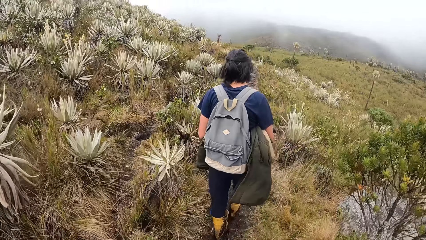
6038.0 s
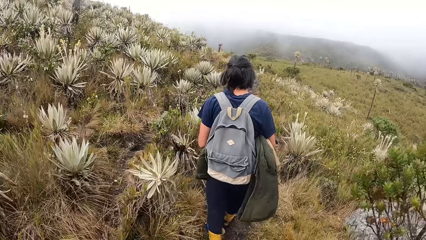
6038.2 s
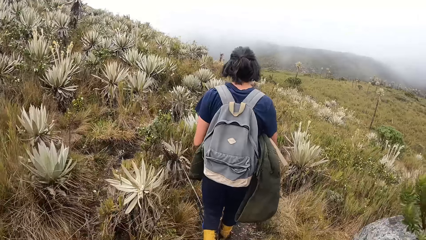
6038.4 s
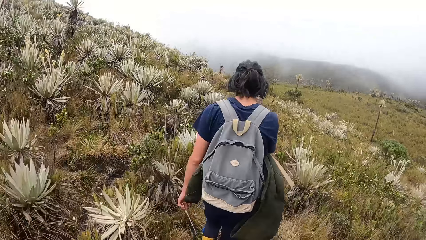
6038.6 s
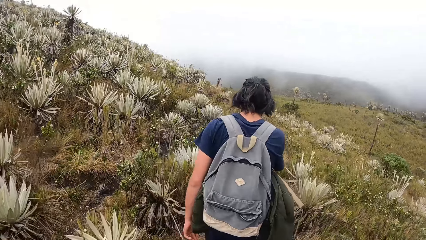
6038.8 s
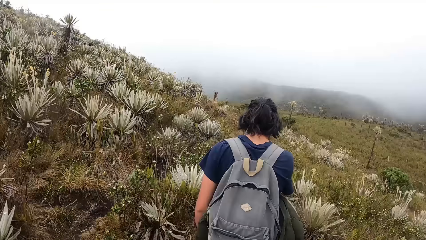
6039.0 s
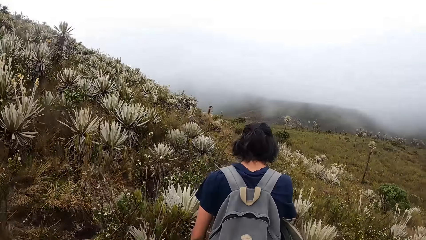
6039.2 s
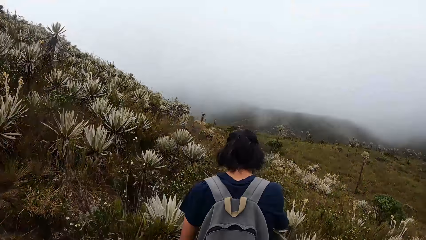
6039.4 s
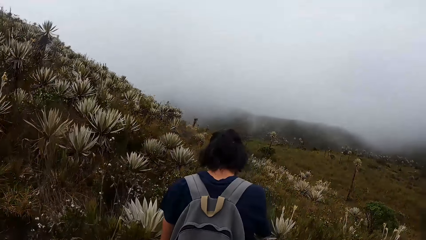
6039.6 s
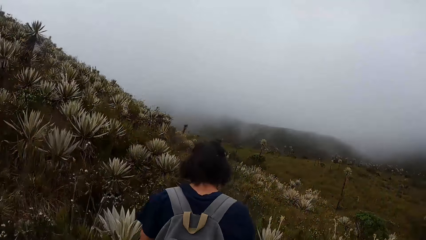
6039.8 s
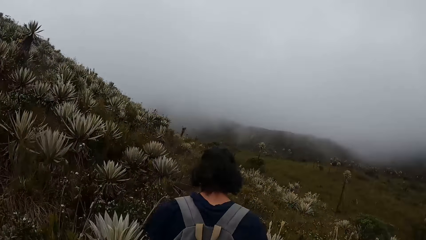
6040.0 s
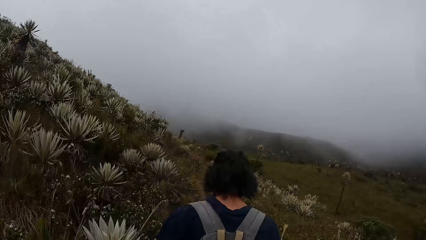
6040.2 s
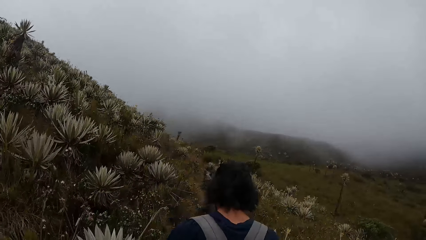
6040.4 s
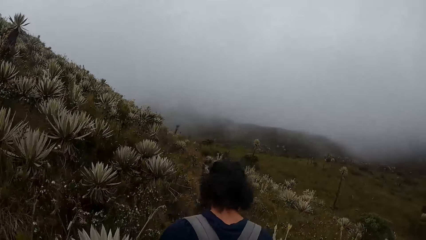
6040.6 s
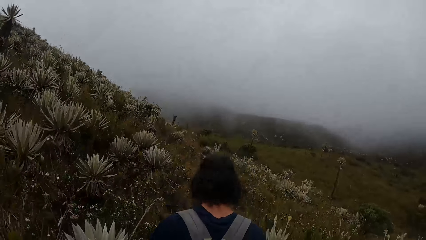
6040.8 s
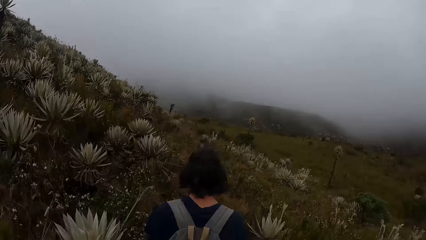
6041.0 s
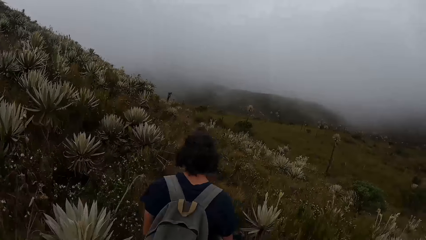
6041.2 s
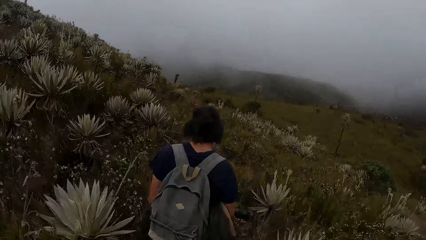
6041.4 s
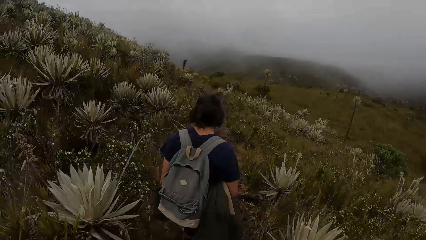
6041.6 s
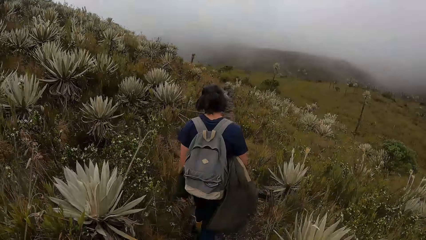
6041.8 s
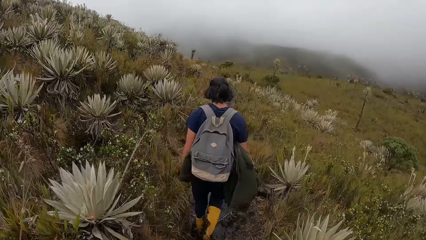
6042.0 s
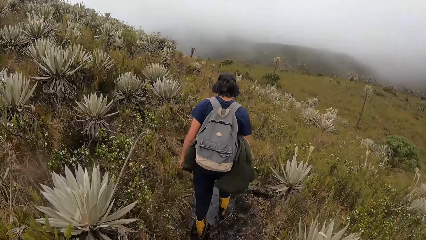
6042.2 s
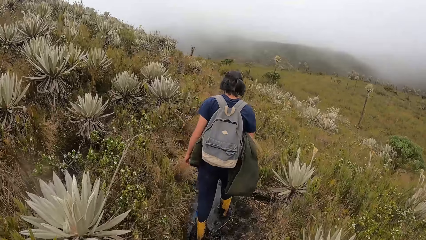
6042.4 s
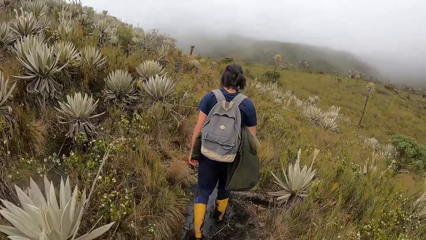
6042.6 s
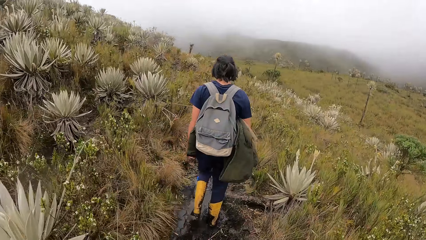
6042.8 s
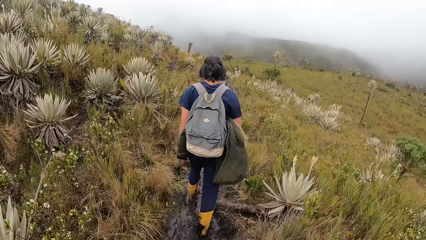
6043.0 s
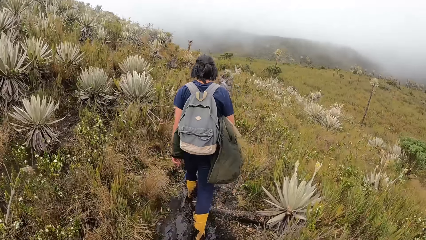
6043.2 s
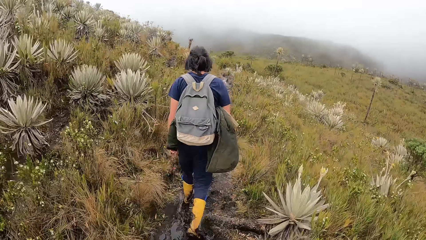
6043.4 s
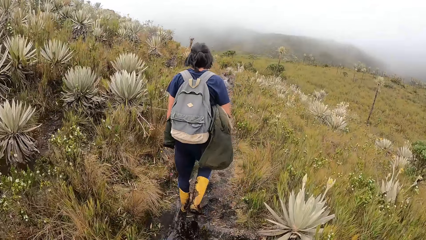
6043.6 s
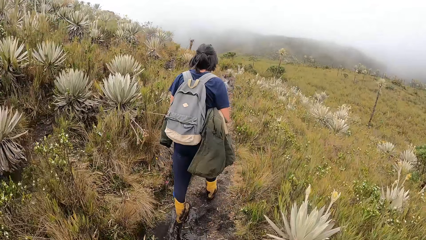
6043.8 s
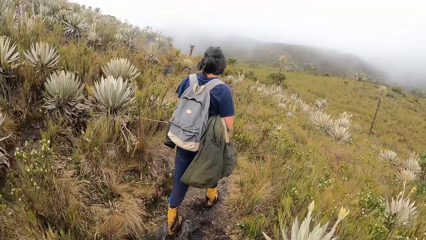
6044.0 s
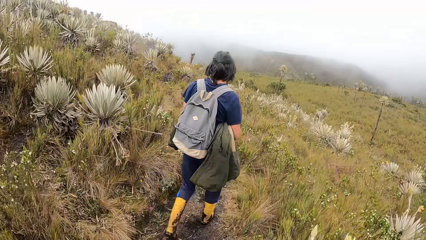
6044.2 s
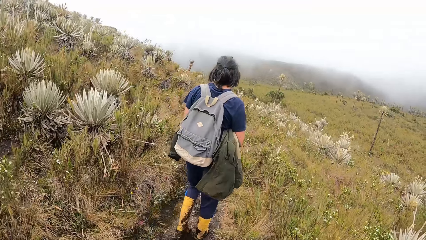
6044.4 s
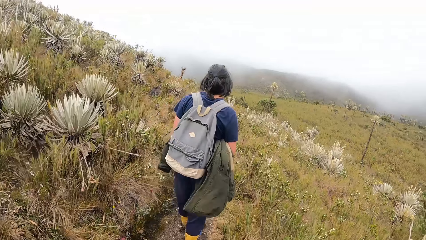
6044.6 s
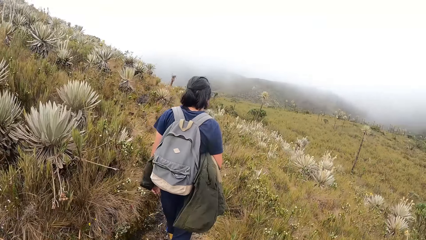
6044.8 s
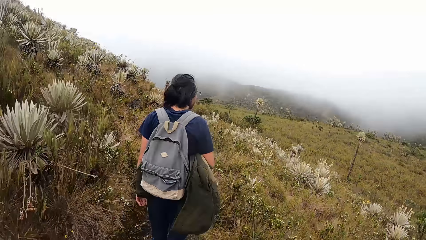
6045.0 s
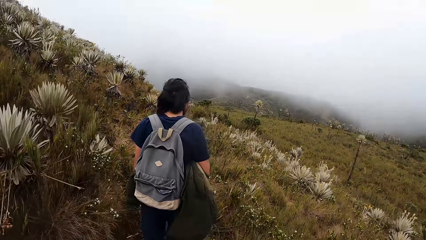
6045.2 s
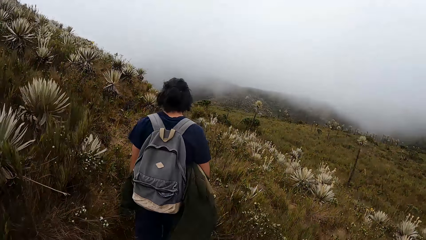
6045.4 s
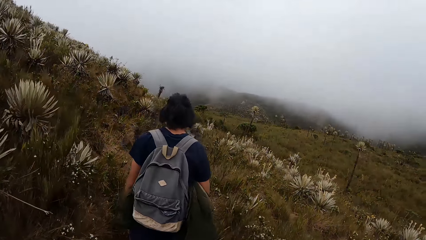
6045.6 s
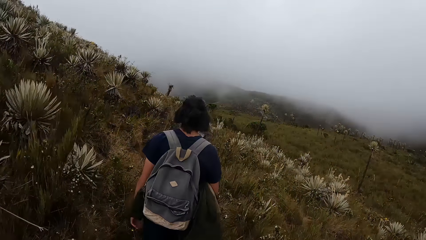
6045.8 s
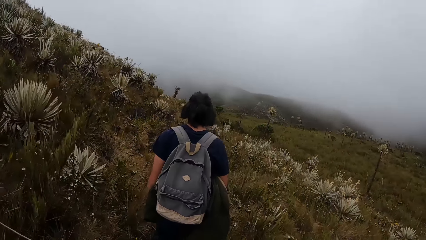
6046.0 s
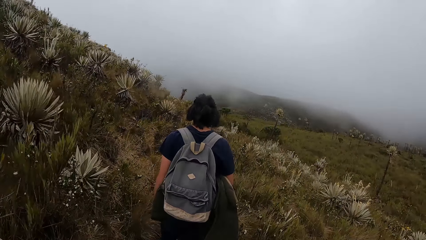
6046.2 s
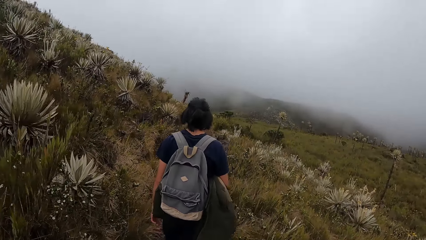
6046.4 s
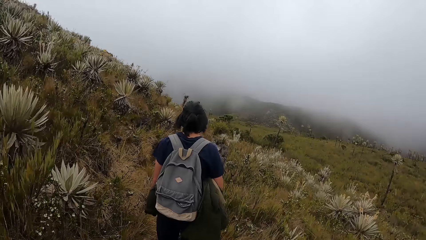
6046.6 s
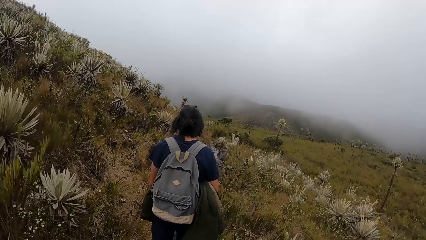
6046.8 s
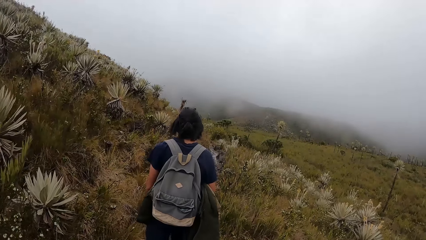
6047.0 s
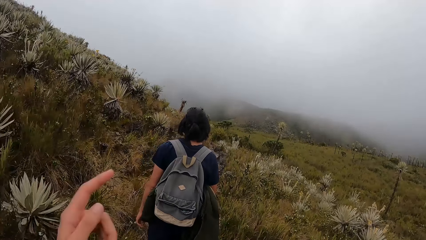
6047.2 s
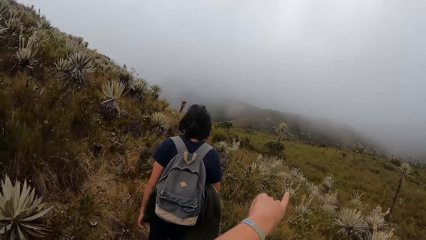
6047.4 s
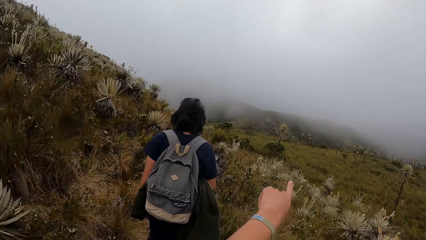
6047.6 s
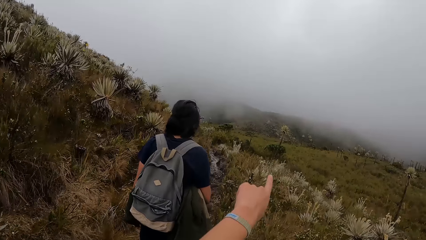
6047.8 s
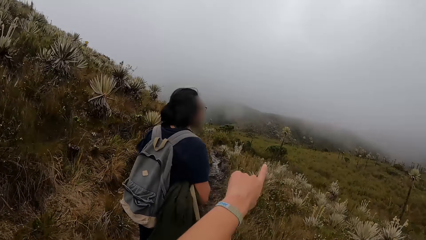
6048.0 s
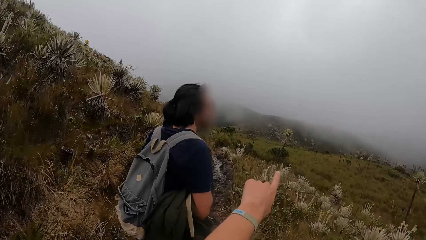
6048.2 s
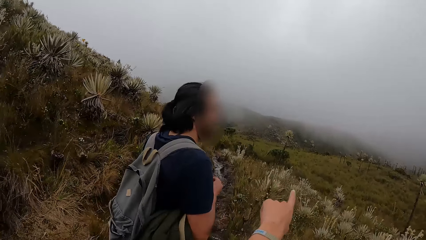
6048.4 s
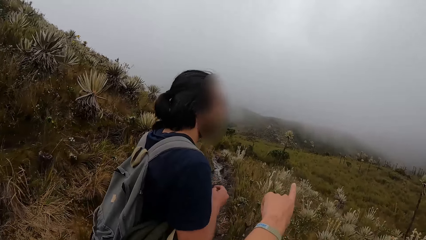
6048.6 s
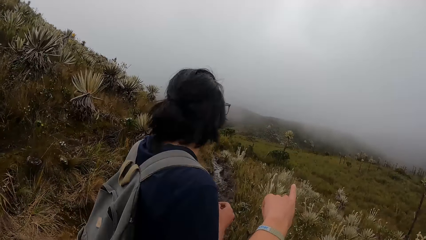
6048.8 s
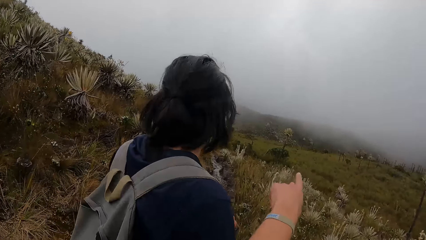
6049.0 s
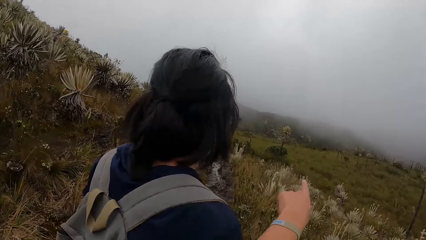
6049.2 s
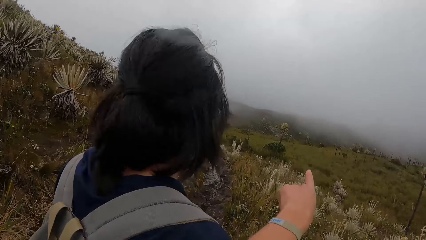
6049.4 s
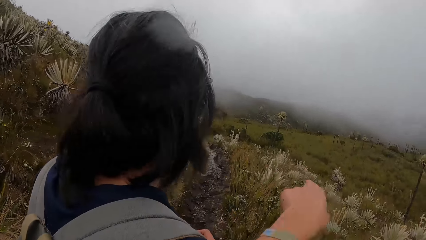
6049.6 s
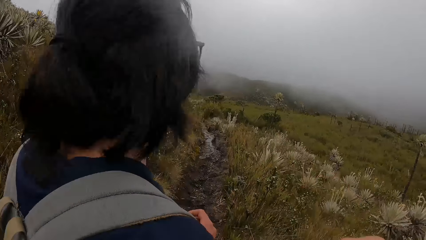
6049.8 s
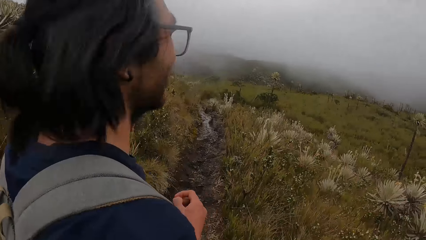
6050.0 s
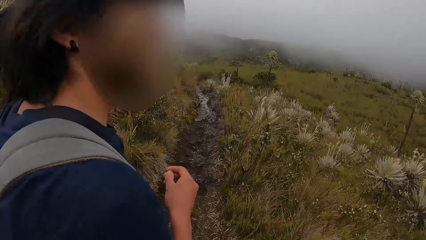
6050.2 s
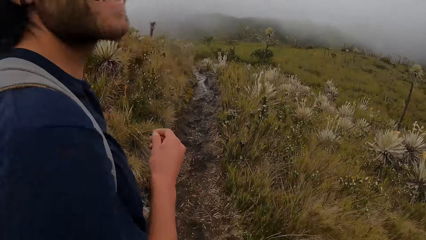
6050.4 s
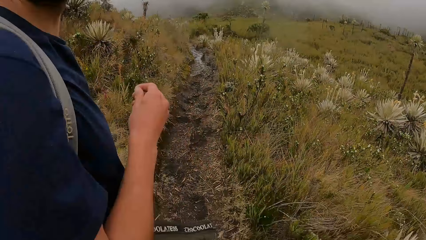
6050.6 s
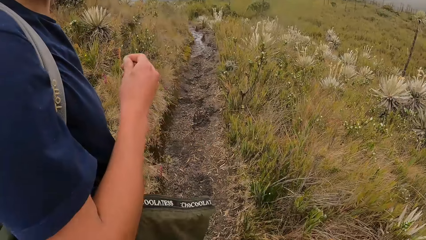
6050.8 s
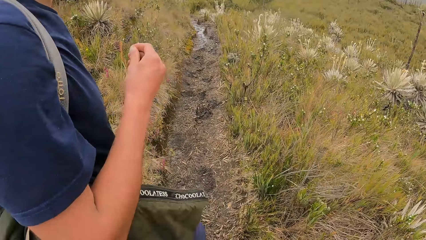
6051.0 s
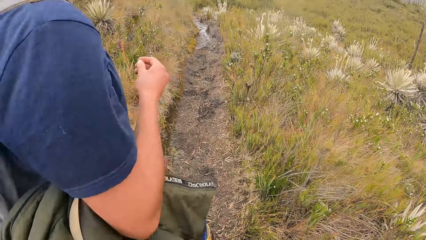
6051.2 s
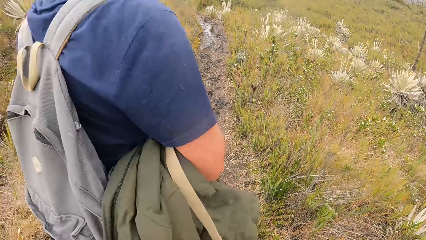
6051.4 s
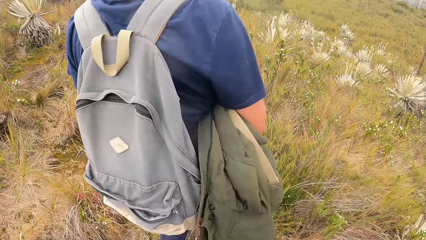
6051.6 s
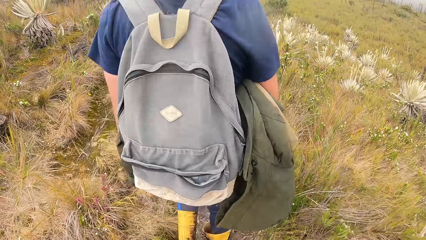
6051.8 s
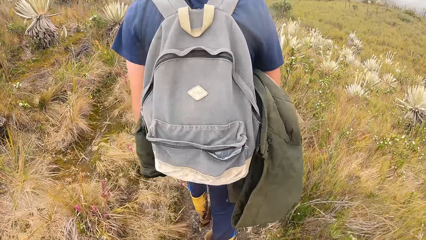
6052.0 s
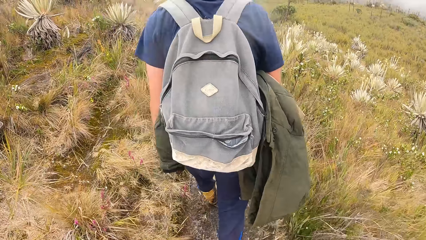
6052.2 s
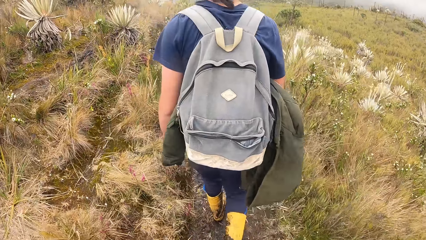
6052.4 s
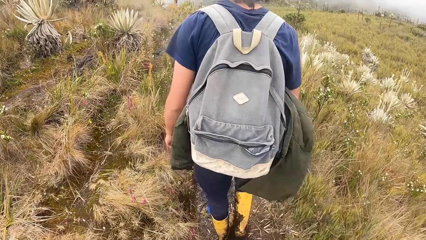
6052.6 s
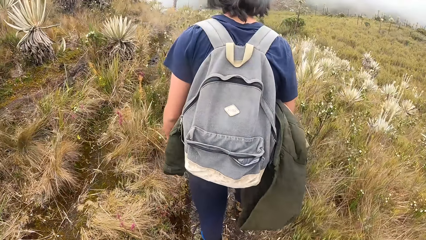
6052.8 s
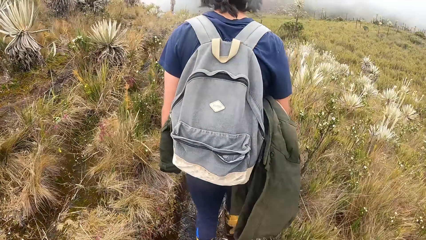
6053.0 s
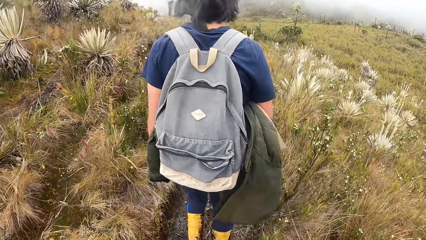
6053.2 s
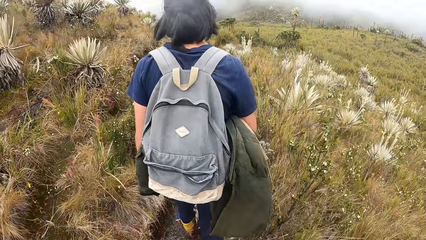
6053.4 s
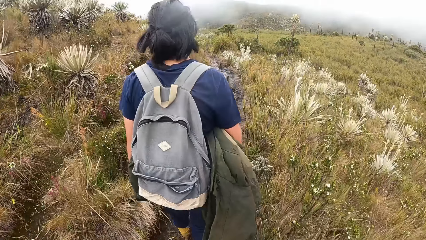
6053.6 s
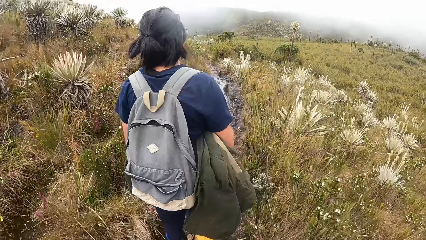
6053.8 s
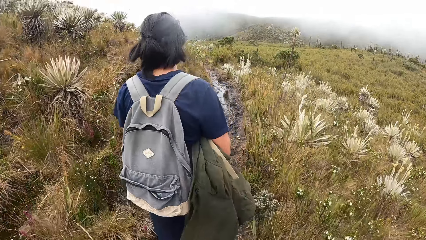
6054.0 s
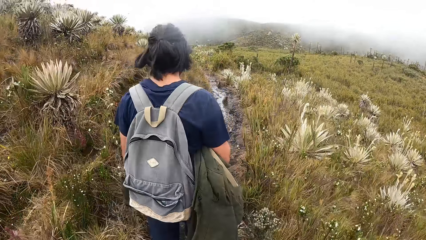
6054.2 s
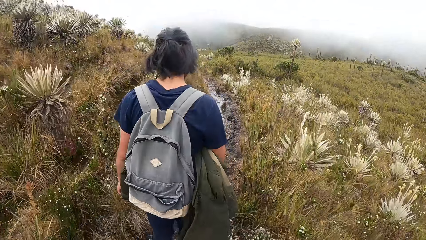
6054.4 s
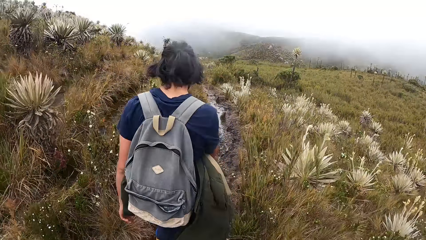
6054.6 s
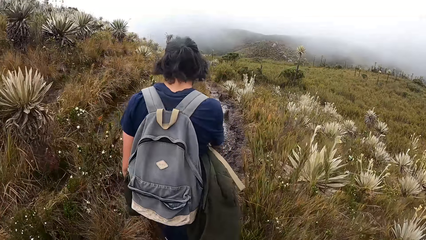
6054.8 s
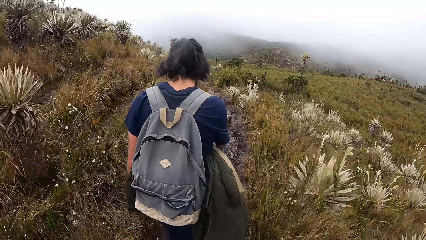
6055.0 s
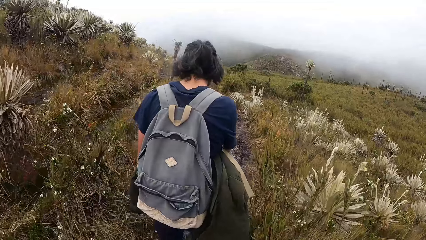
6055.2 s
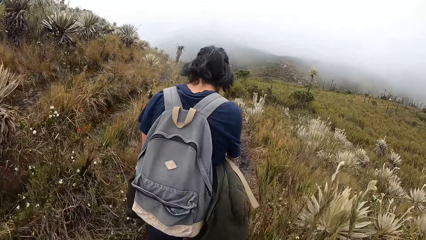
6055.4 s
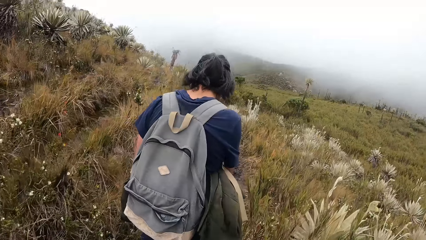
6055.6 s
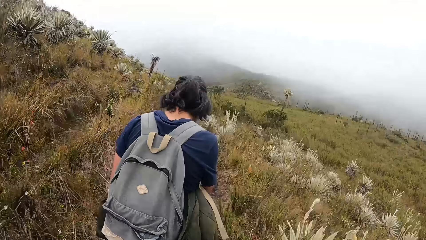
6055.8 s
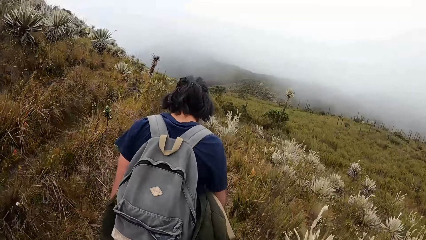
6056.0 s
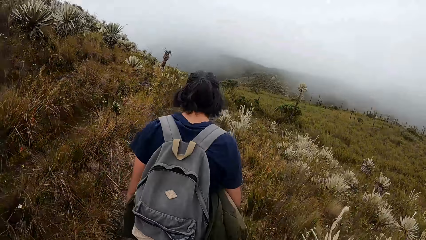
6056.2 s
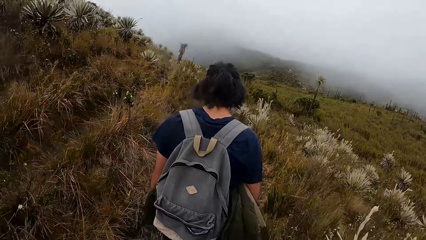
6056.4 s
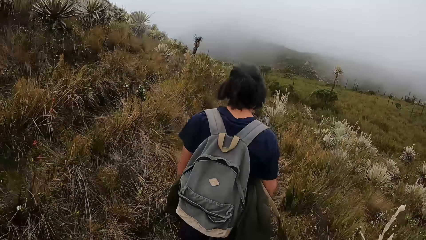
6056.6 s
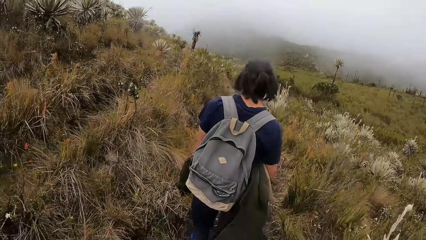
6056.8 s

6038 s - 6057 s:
The camera wearer raises their left hand. They interact with a man. They walk.
